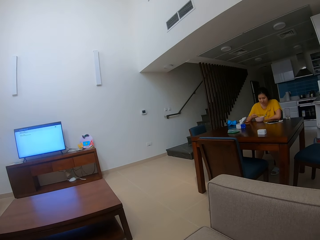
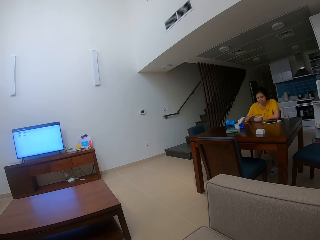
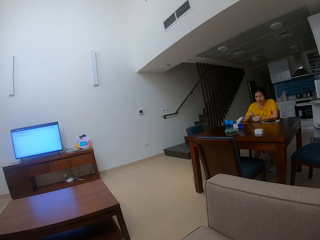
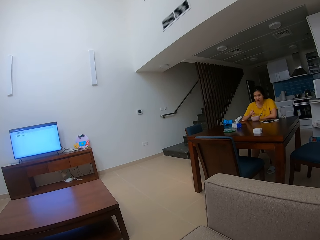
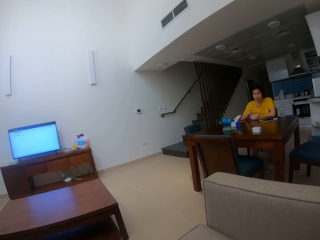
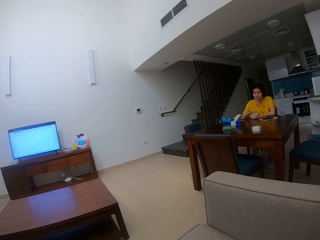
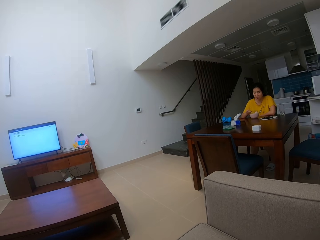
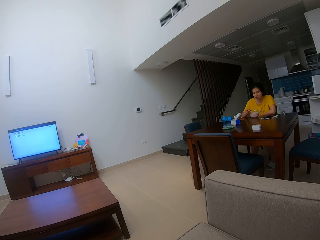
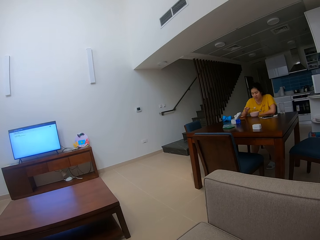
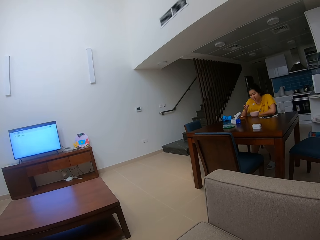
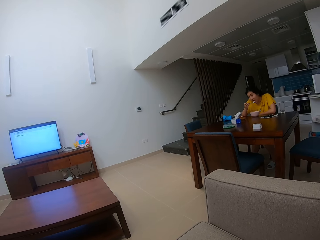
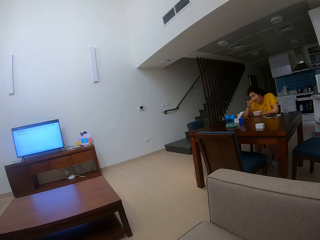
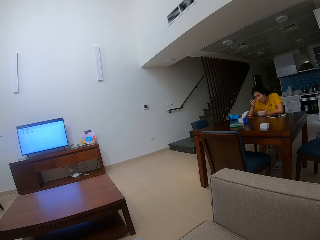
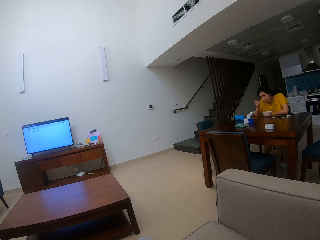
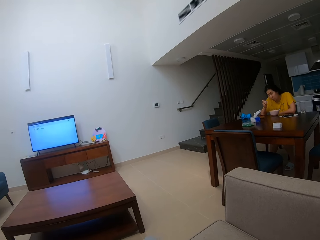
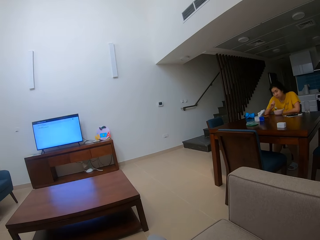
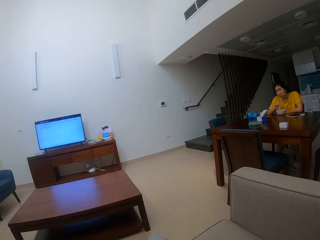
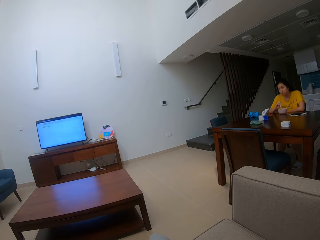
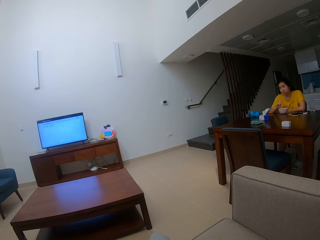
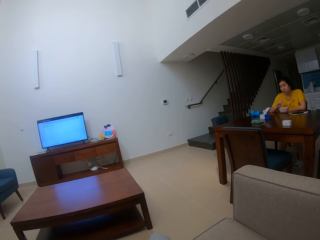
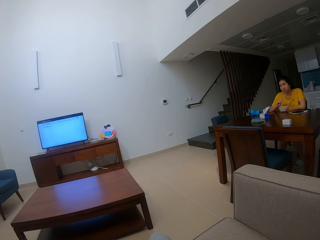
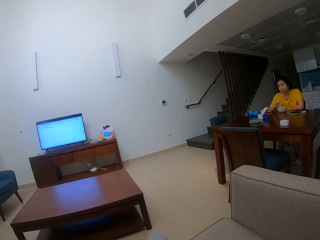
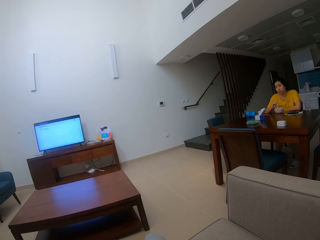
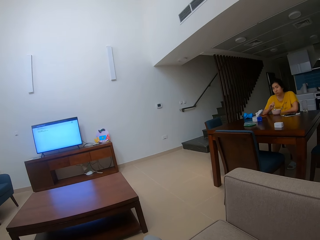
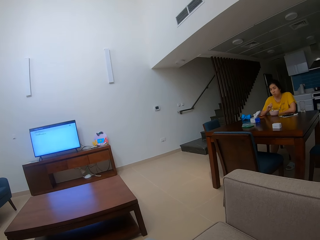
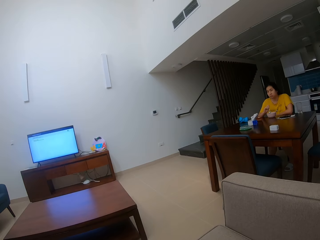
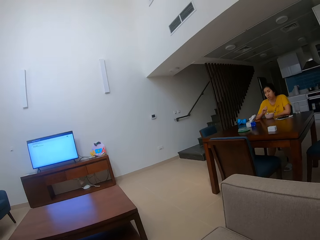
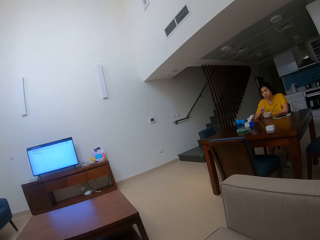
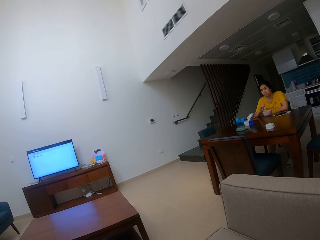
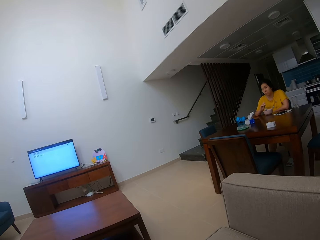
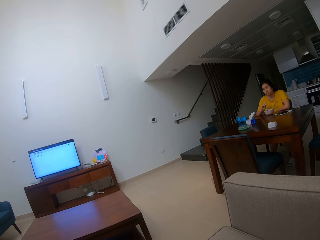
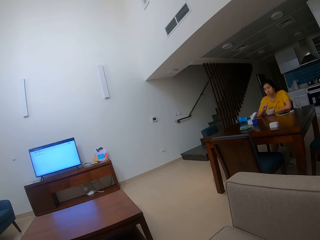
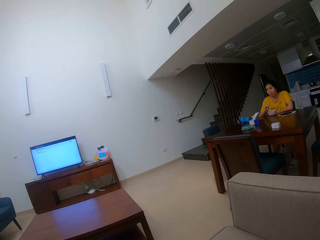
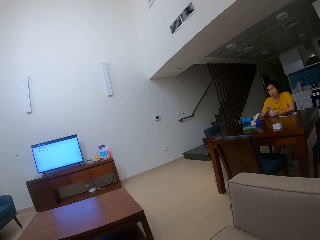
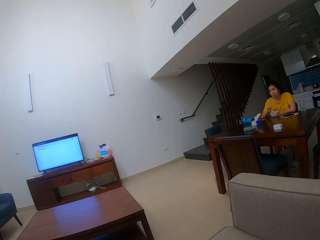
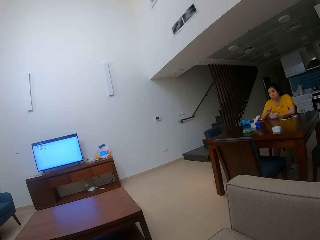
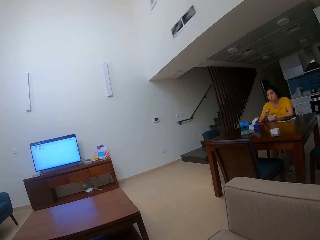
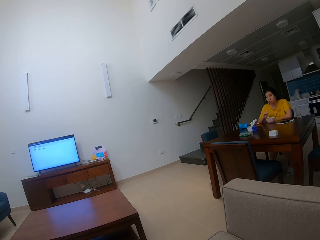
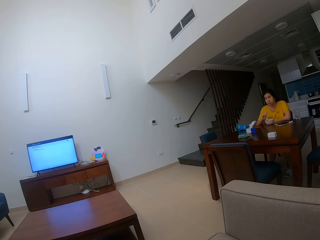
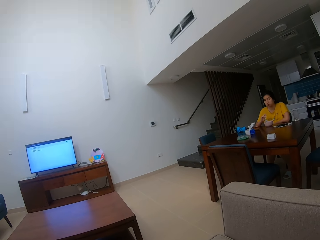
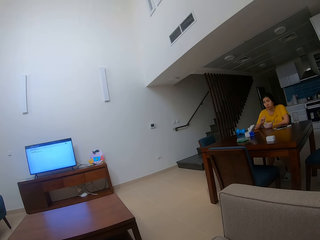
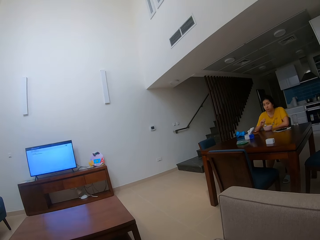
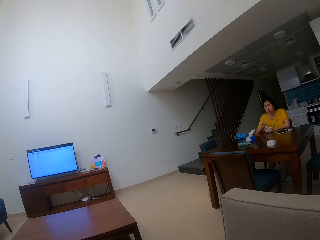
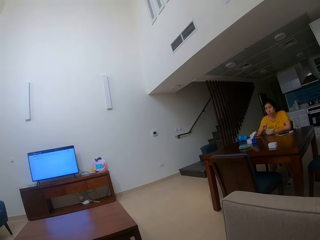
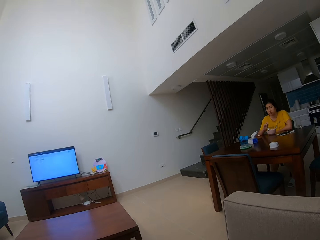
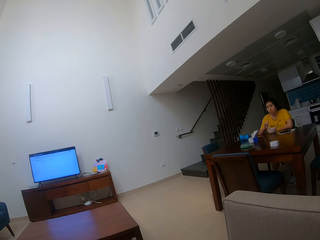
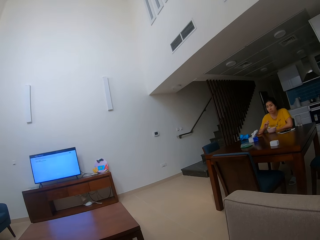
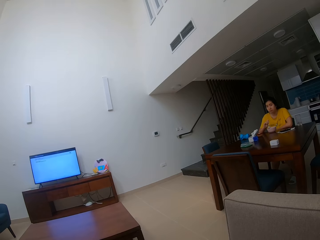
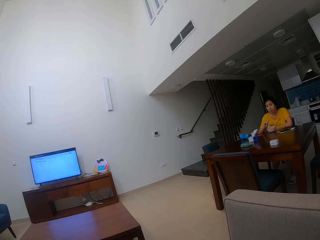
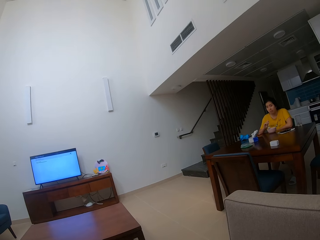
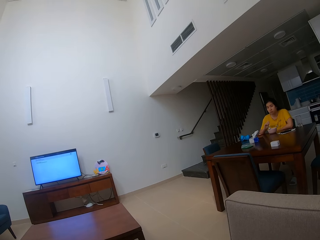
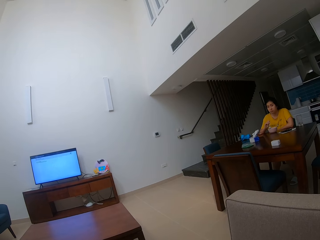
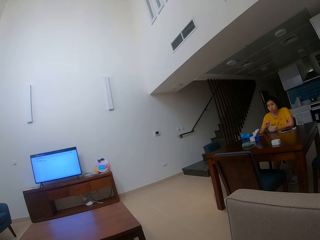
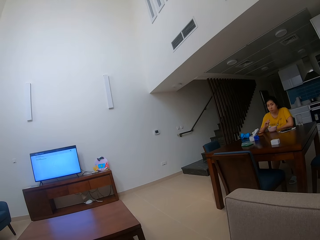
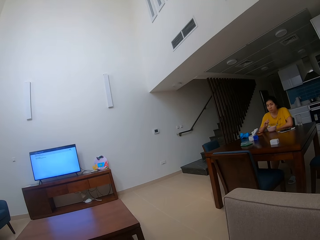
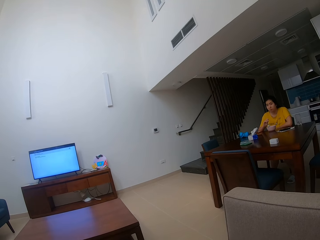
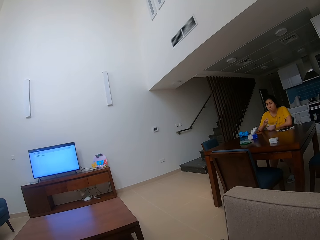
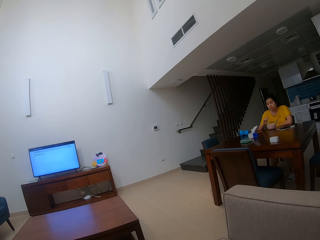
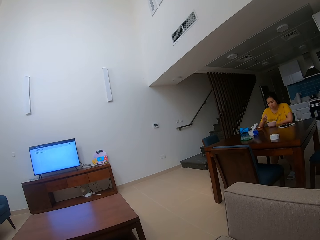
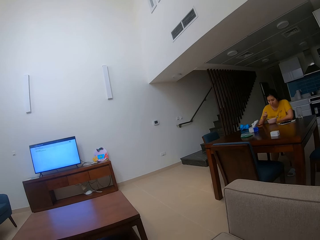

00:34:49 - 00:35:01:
A person eats food with a spoon. The camera wearer stares at the person. They talk to the person.

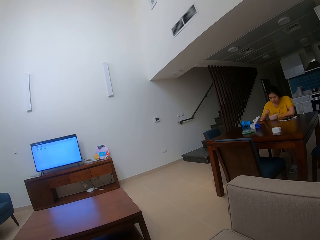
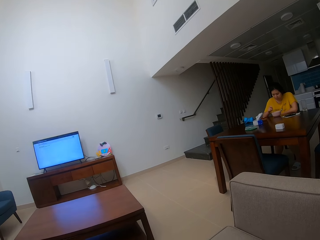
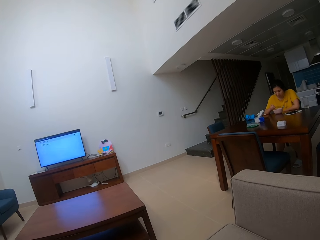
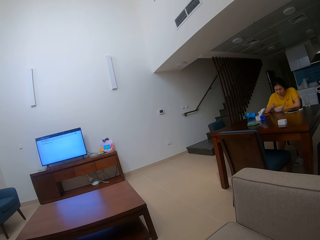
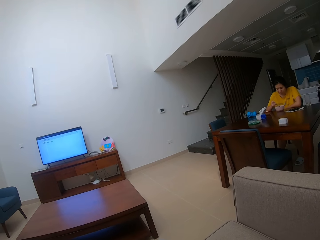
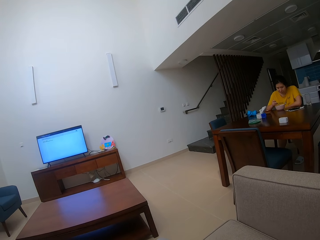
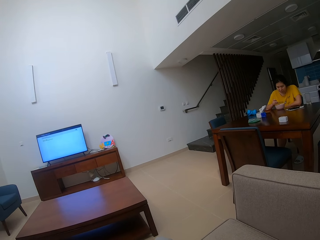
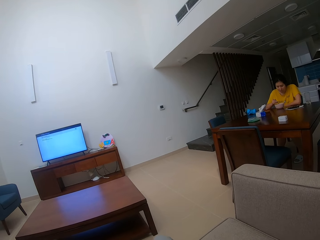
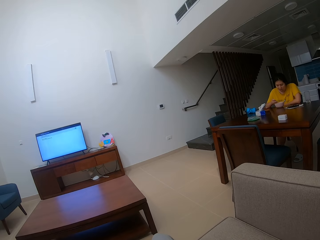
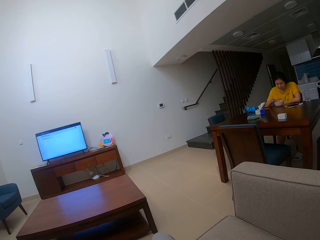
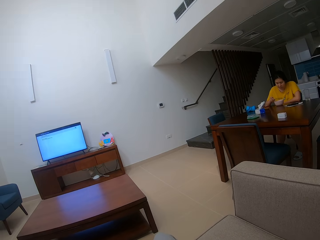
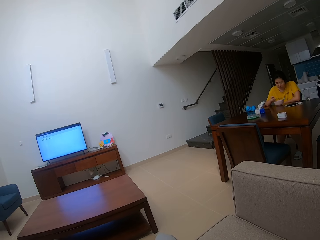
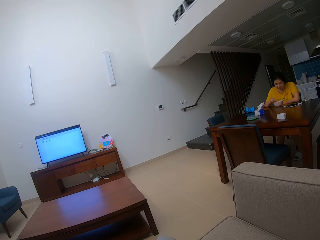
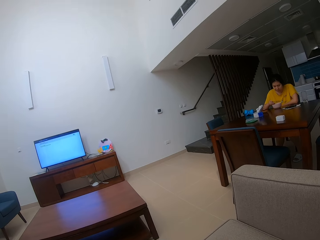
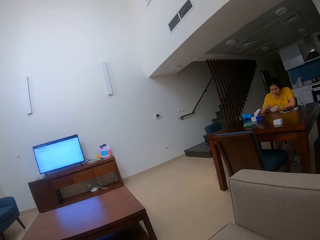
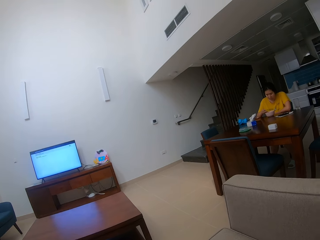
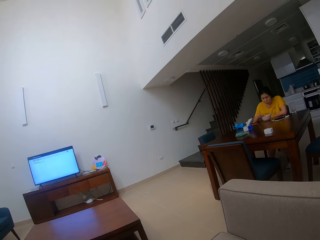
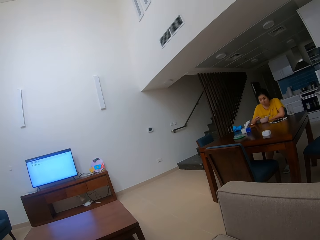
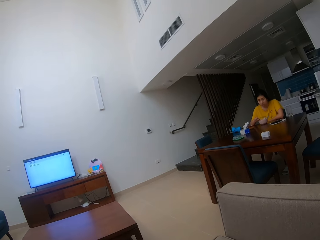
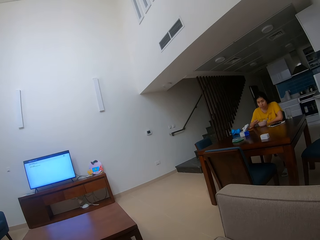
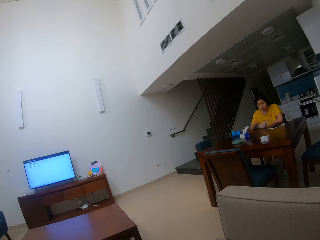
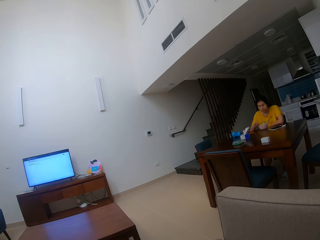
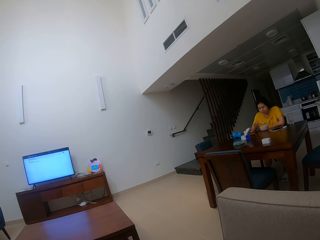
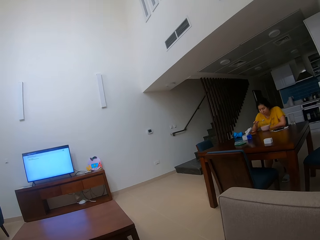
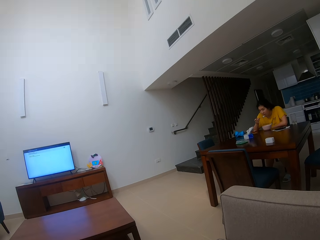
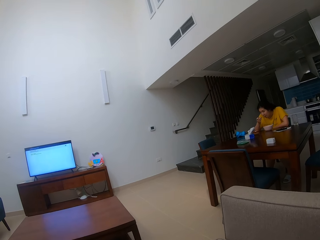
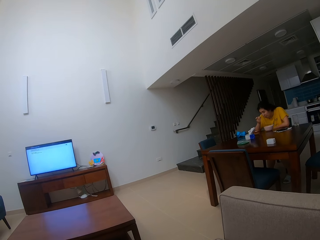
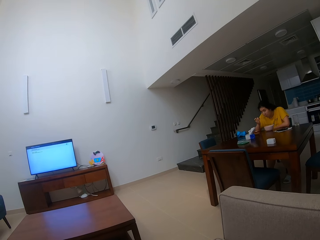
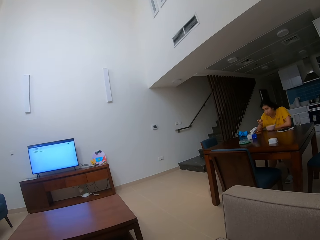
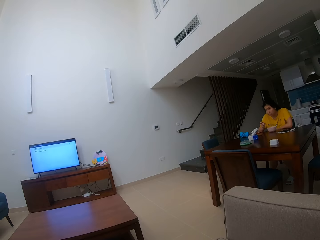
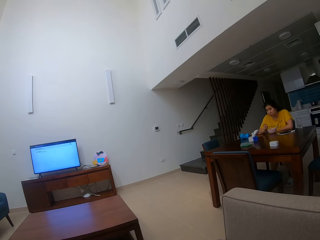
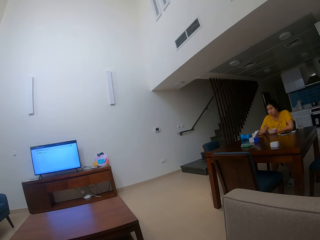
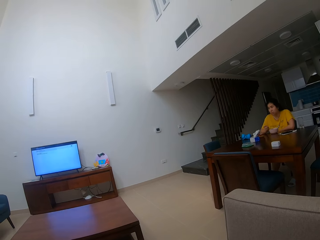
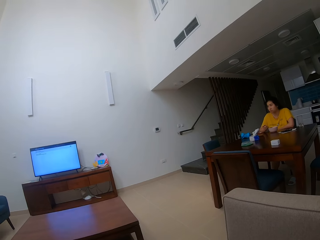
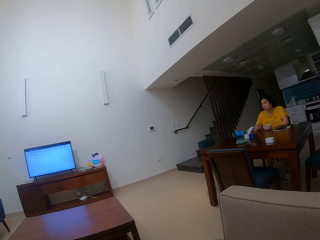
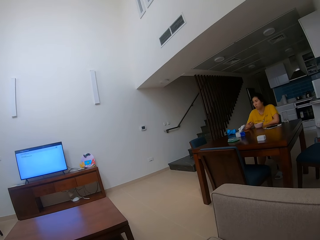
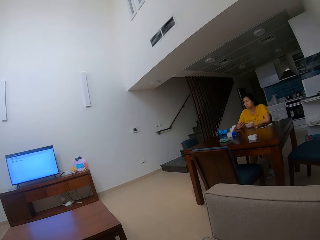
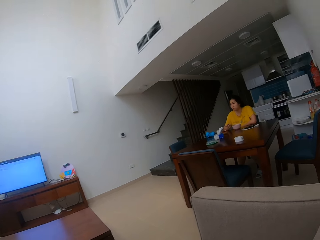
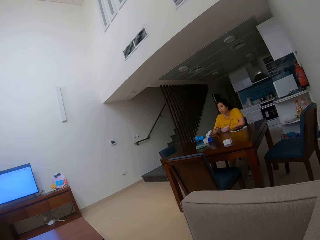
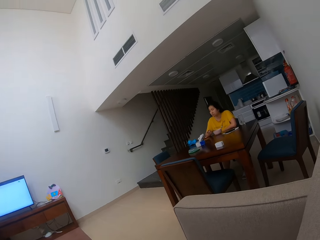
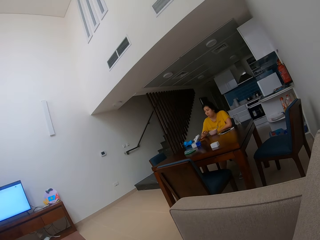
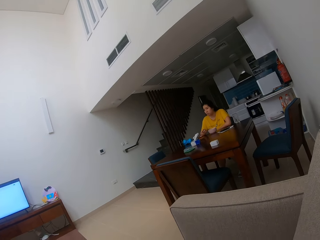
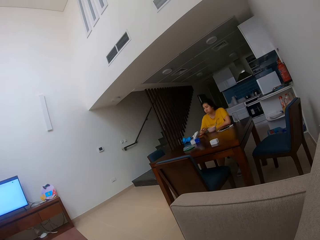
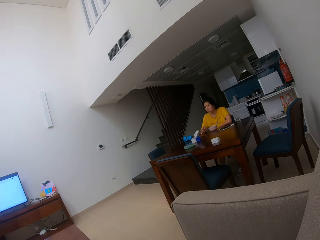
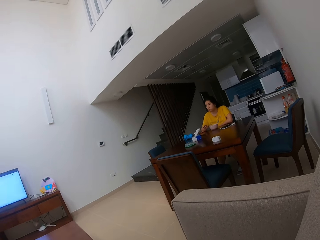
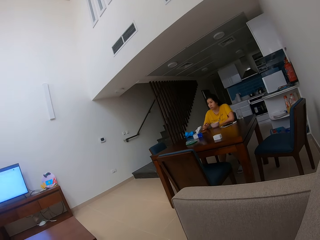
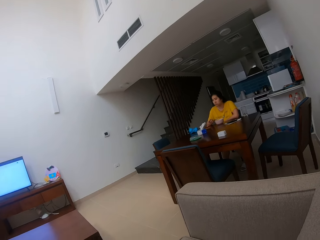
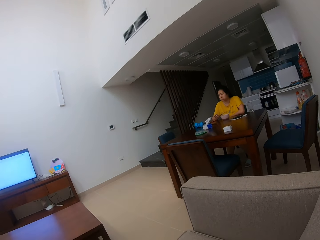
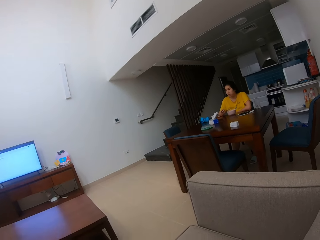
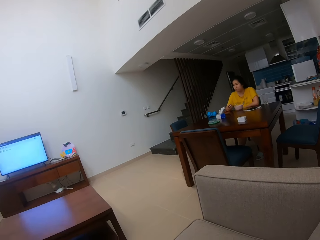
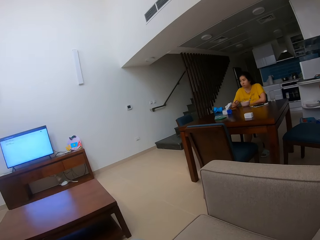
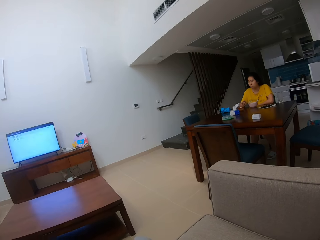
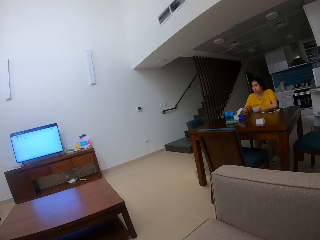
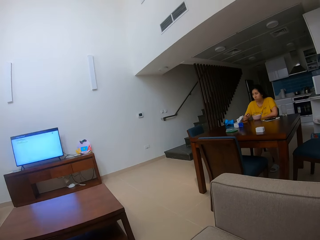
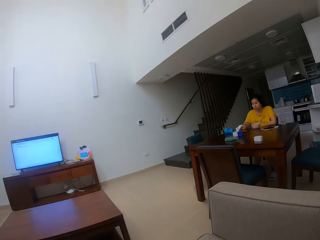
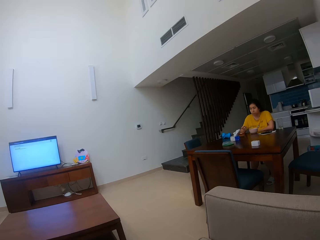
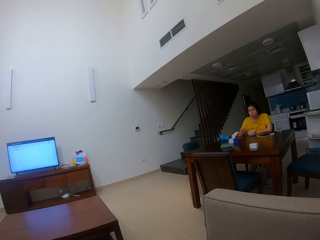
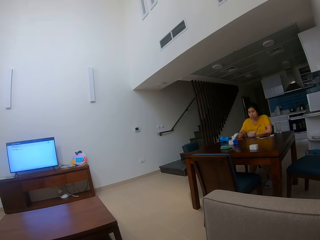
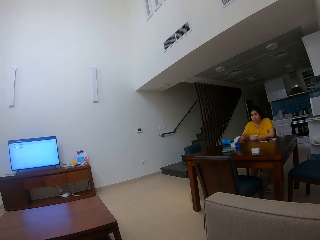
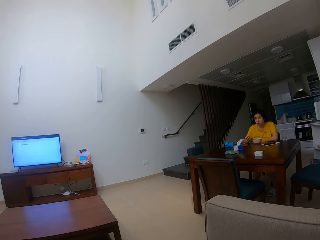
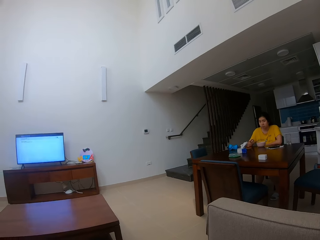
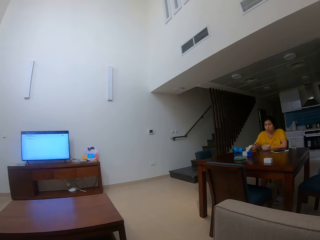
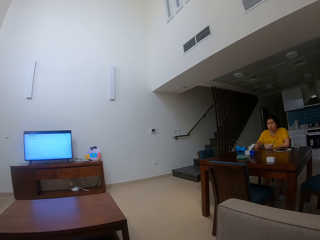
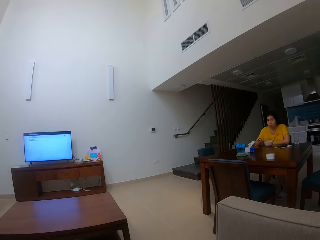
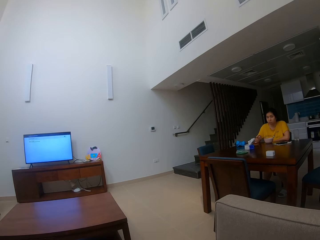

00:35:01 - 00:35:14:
A person eats food with a spoon. The camera wearer talks to the person. They stare at the person. They talk to the person.
